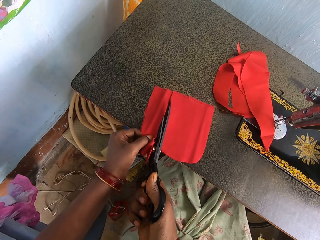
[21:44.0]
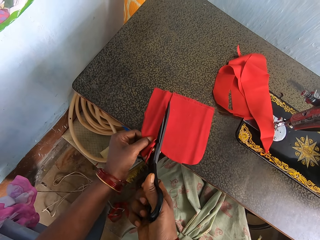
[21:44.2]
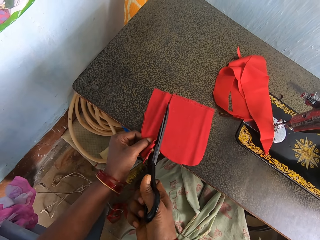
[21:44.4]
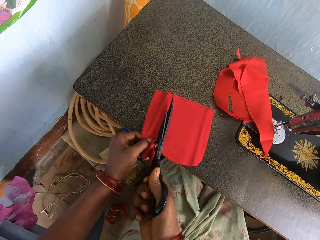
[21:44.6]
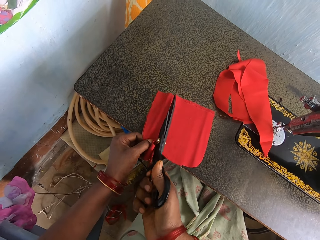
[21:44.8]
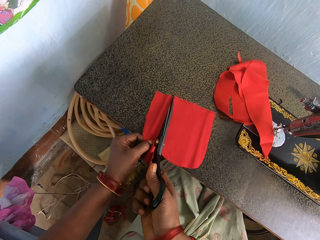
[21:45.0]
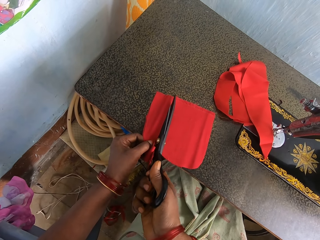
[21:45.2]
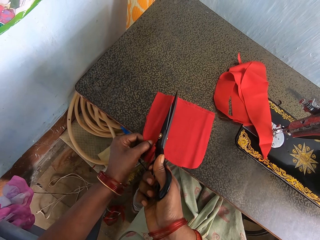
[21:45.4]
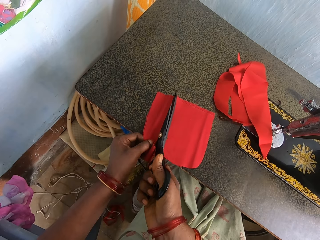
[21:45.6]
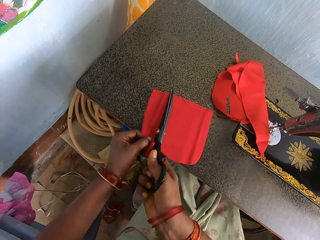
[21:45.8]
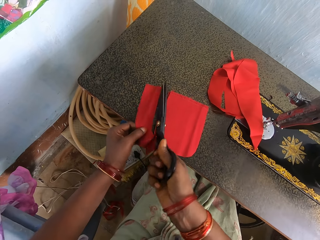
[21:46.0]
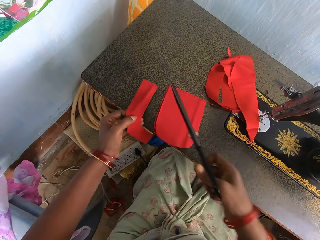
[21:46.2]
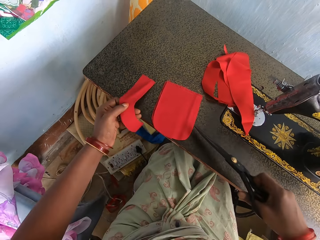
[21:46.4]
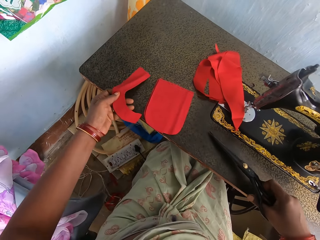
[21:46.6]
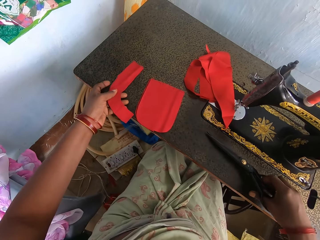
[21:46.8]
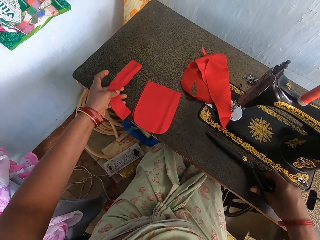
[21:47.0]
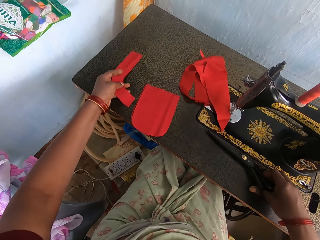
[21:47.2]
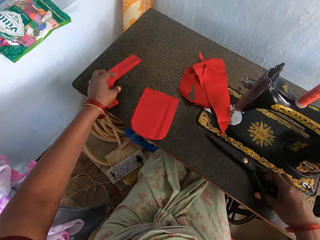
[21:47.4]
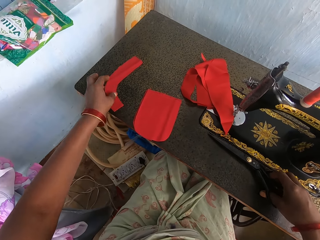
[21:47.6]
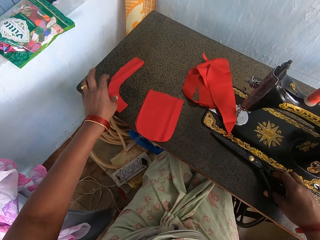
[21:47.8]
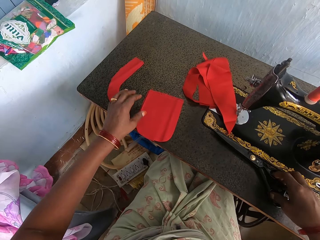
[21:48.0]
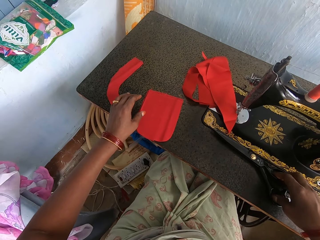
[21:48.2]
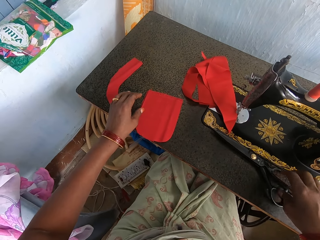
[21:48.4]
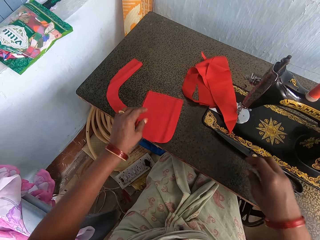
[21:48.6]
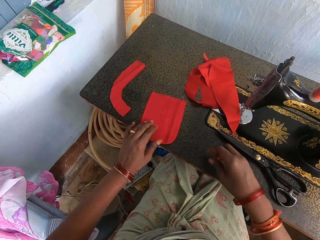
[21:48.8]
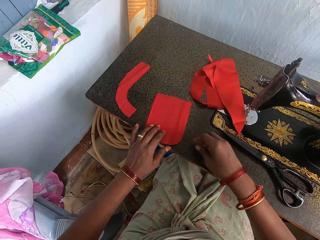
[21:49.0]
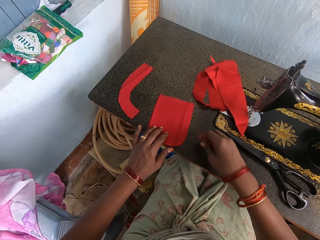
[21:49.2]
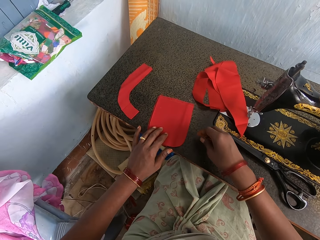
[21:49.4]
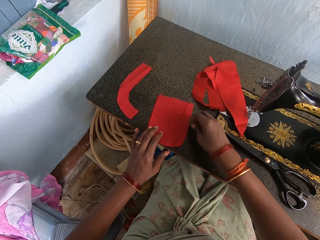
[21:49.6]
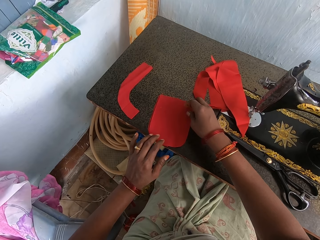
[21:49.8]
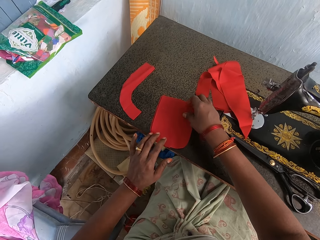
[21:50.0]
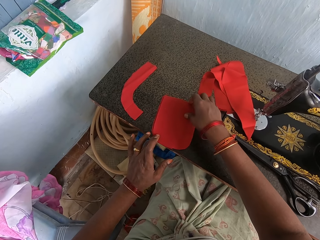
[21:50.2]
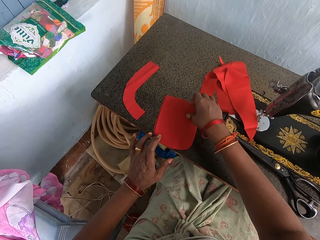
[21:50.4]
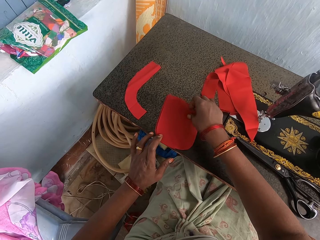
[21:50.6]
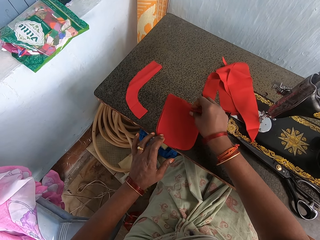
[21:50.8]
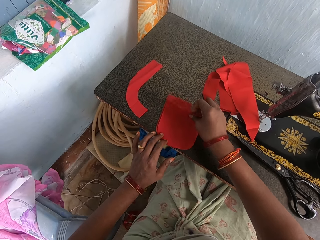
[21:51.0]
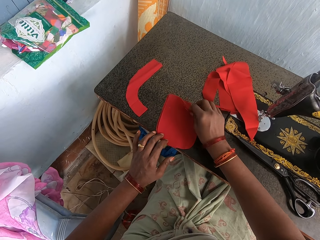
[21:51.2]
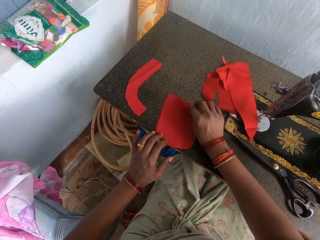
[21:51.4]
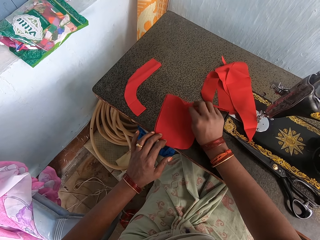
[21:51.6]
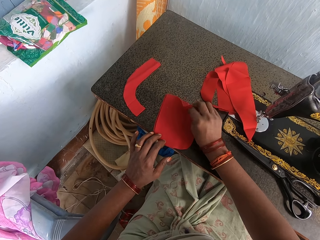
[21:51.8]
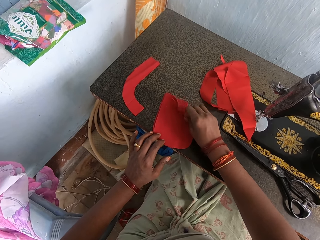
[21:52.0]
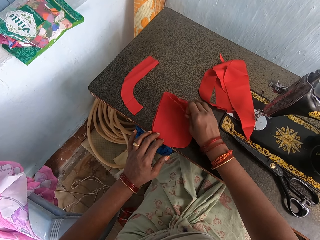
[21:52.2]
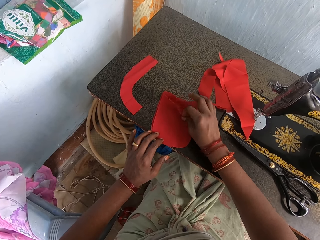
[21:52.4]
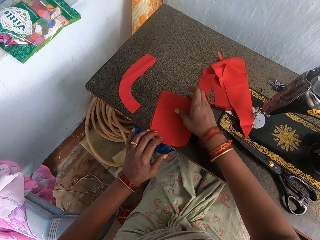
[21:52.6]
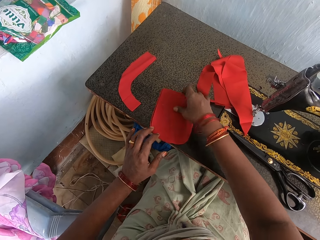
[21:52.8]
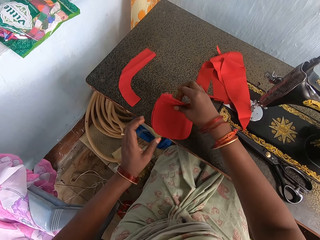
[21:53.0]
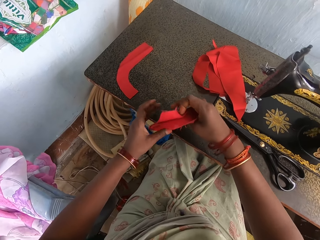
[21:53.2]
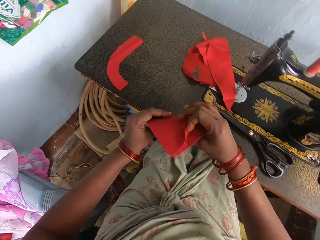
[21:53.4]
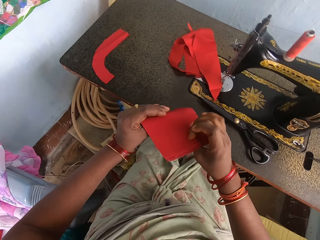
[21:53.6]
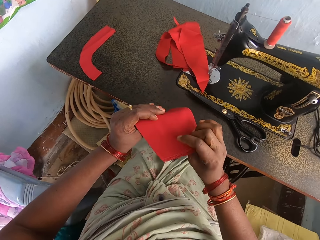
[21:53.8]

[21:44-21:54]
The camera wearer places the scissors and the cut fabric on the table. They pick up the material from the table.

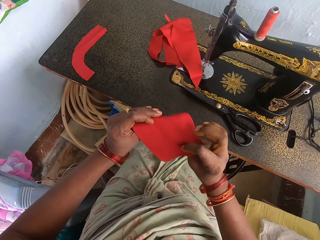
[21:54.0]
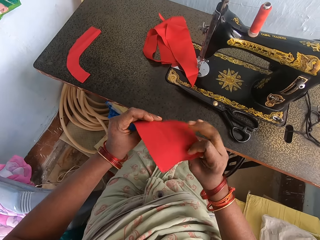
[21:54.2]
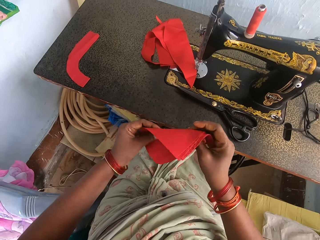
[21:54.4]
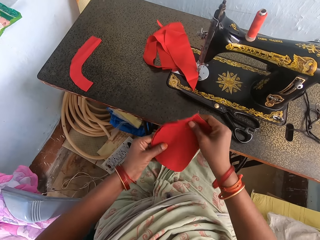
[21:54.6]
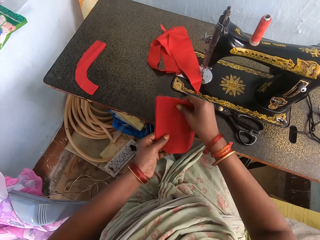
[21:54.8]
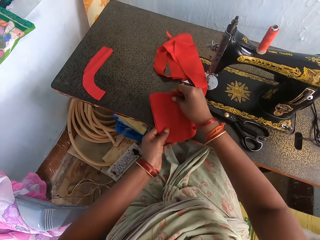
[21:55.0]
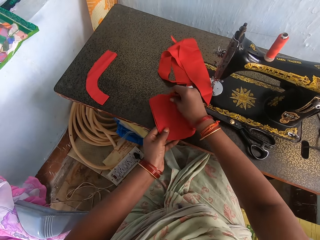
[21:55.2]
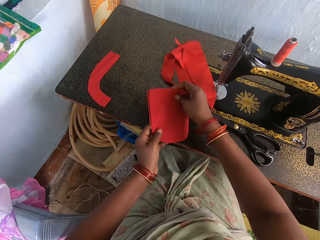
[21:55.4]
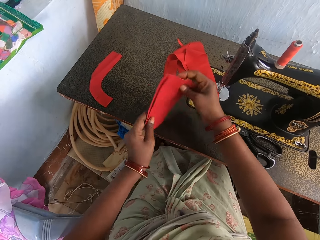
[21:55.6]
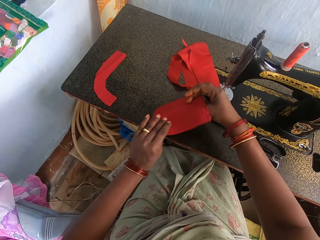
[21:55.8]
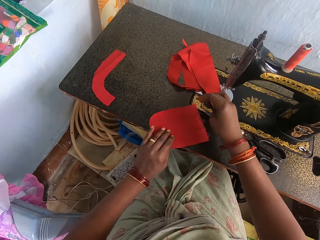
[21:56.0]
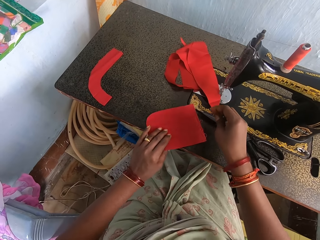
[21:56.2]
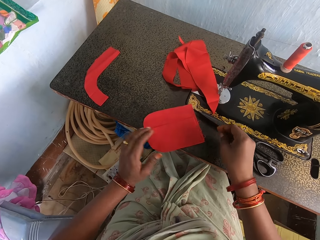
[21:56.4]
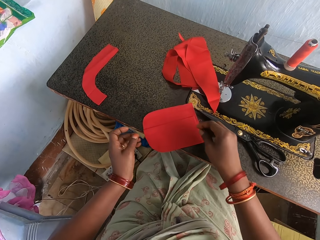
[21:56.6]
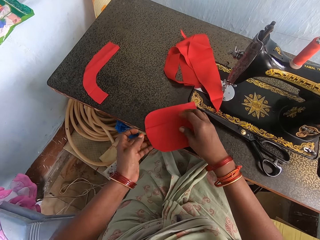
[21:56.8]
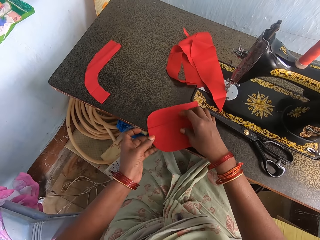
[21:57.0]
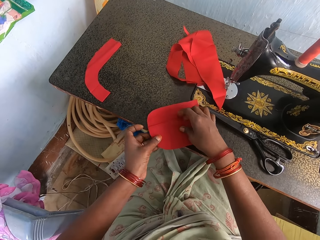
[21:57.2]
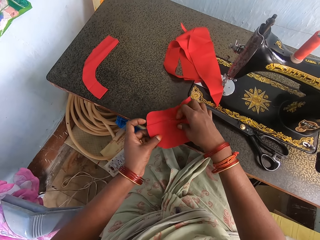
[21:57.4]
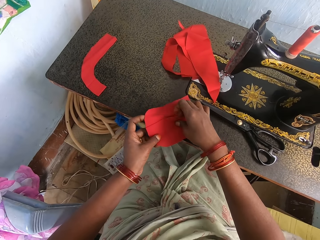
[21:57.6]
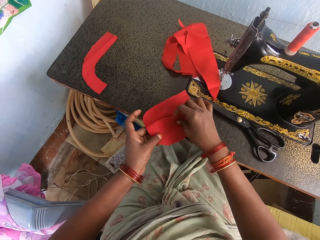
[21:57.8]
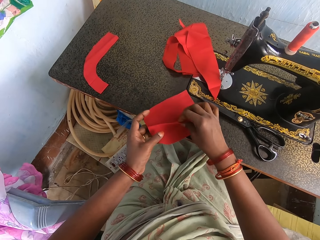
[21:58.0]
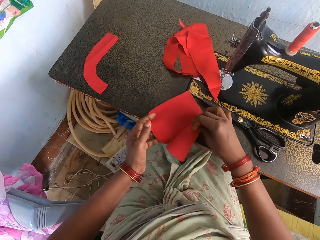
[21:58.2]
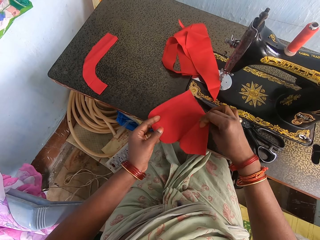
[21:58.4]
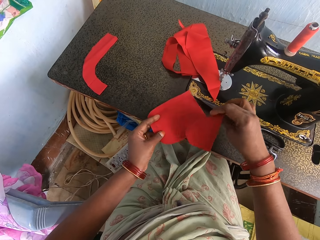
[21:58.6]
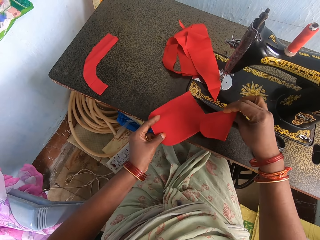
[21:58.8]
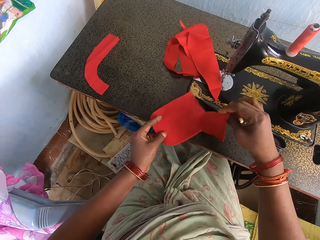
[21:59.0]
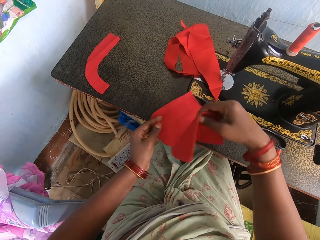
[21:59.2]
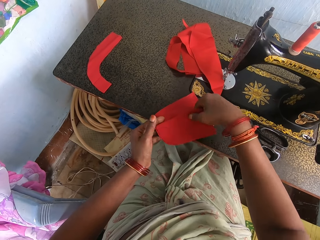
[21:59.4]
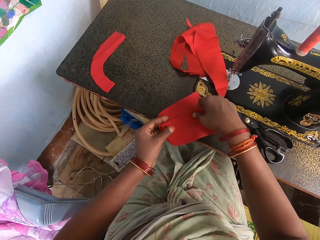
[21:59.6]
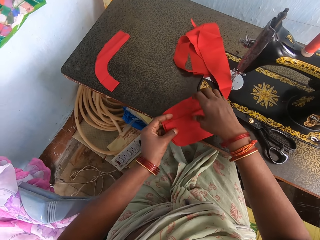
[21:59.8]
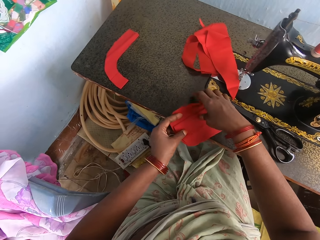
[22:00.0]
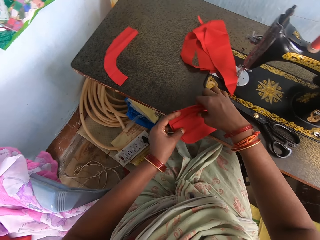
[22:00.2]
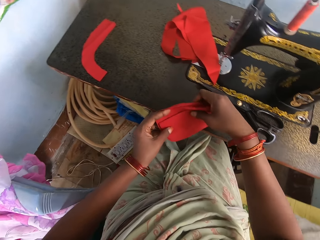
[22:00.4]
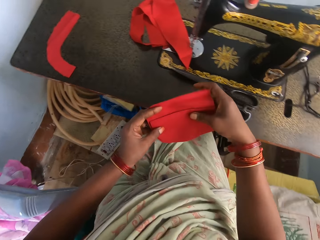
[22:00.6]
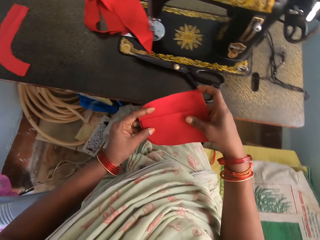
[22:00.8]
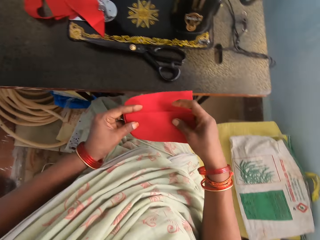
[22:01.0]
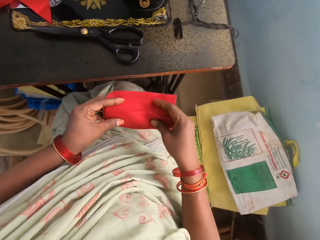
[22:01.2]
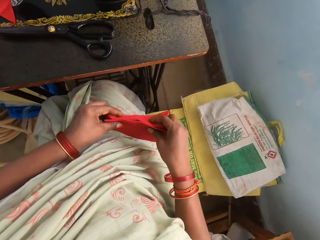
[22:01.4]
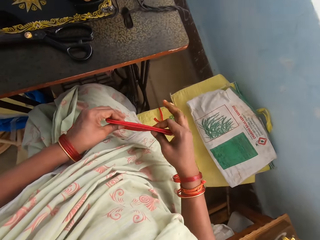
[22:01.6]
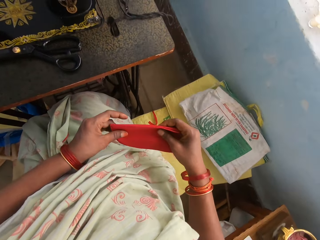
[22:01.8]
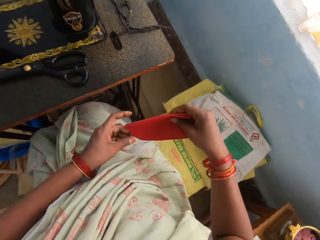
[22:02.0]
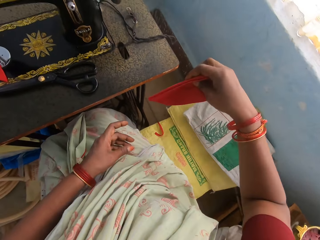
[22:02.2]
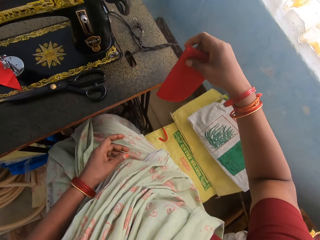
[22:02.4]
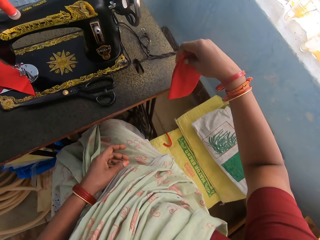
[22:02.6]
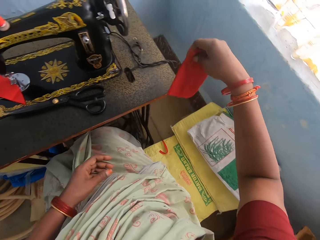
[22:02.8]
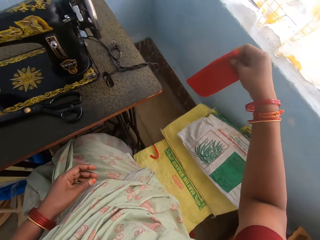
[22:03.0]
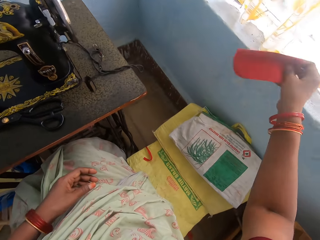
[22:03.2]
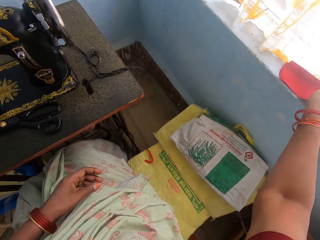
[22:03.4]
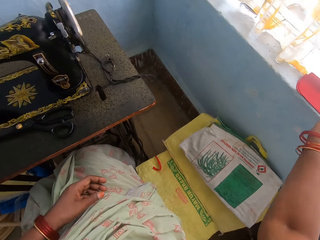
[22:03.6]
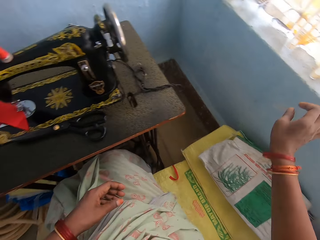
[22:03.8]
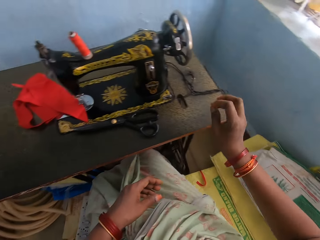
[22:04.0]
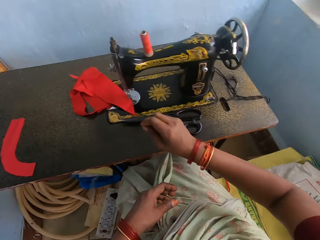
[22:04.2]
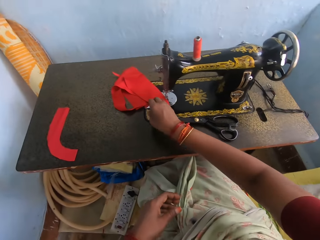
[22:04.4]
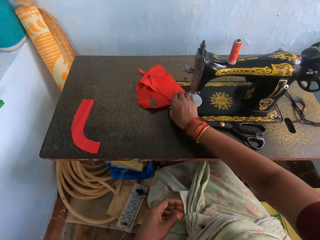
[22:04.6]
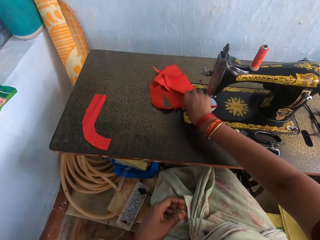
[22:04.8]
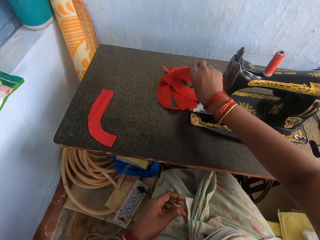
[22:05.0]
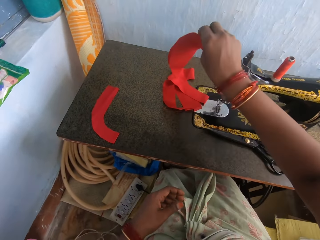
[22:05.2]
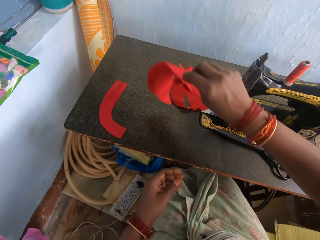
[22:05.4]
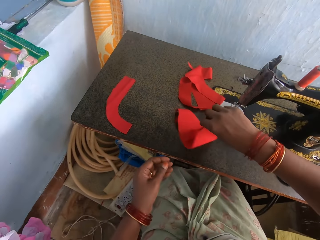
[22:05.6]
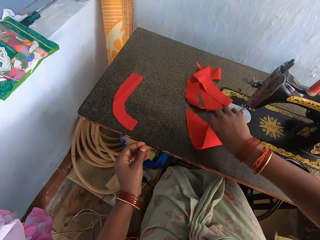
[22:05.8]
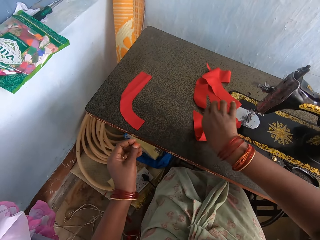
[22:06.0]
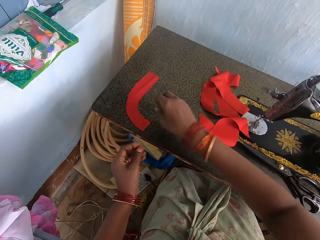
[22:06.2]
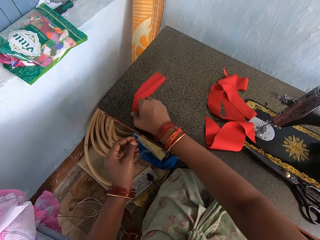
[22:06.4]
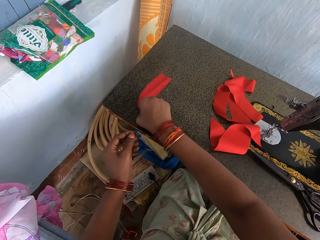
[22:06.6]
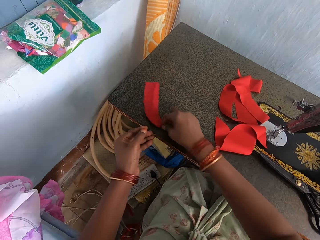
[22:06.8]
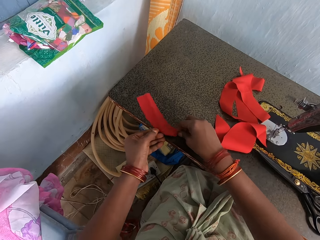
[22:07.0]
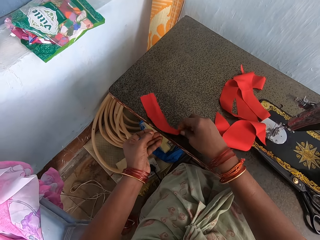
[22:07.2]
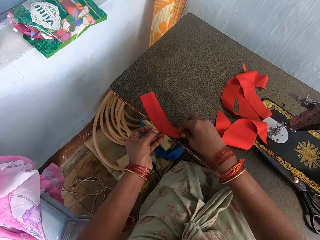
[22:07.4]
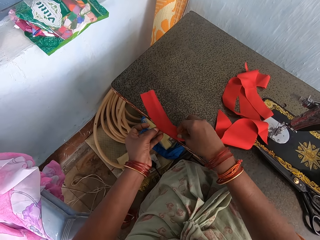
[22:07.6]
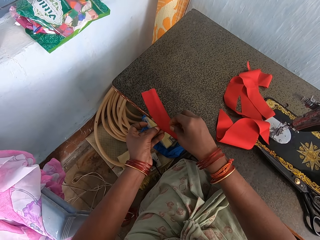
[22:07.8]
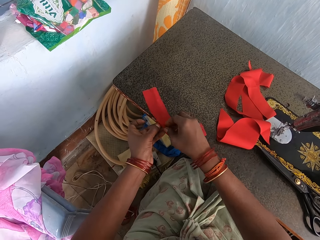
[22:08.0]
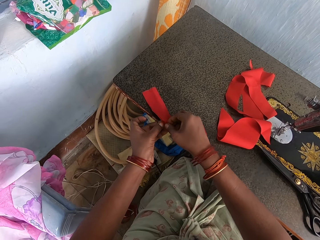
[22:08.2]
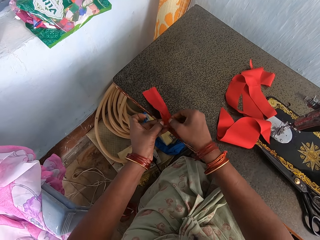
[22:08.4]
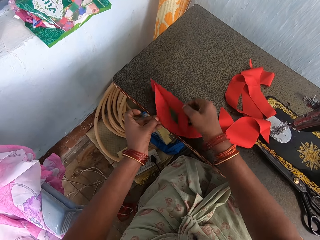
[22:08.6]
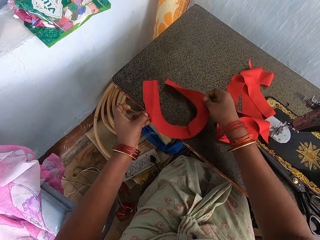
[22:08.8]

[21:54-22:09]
The camera wearer holds the material with her hands. She looks at the fabrics. She places the material on the table. She rotates the material with her hands. She places the material on the table. She picks up the material from the table. She places the fabric on the other fabrics on the table. She picks up the material from the table. She folds the material with her hands. She places the fabrics on the table. She places the material on the wall or window. She picks up the material from the table. She places the material on the table. She moves the material on the table. She unfolds the material with her hands.
